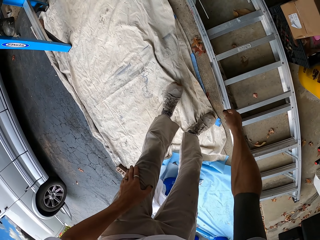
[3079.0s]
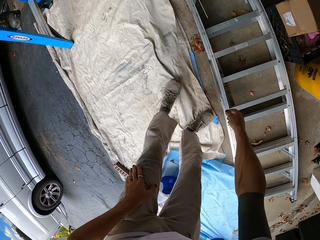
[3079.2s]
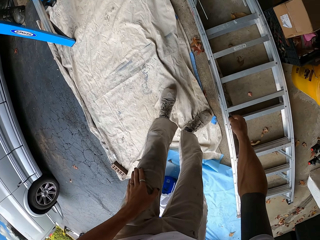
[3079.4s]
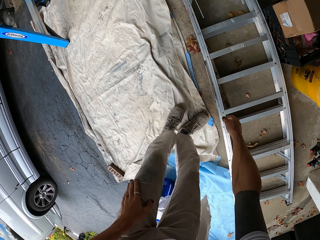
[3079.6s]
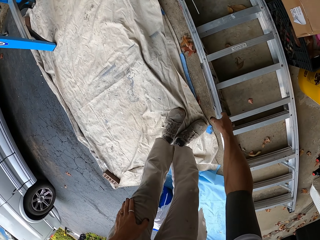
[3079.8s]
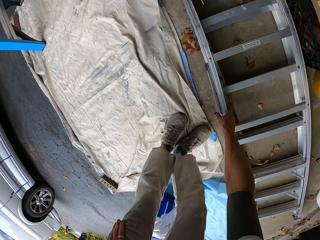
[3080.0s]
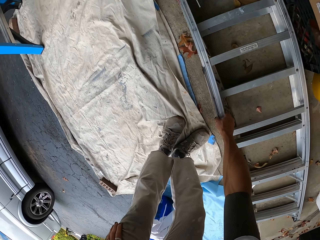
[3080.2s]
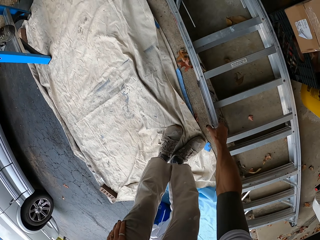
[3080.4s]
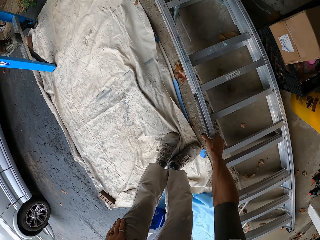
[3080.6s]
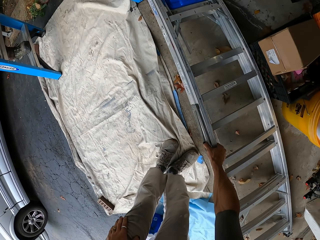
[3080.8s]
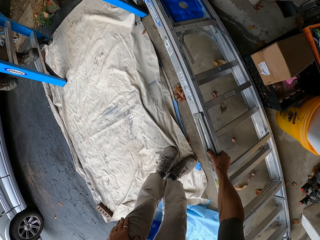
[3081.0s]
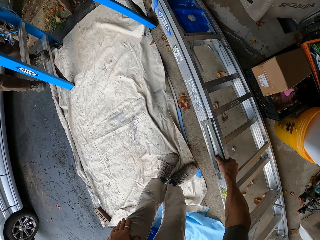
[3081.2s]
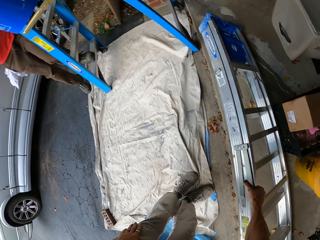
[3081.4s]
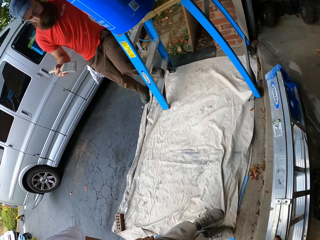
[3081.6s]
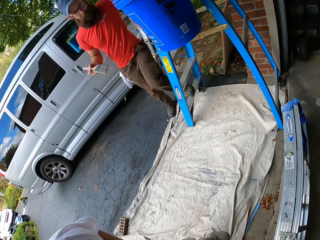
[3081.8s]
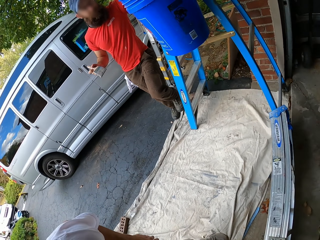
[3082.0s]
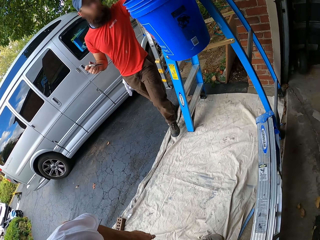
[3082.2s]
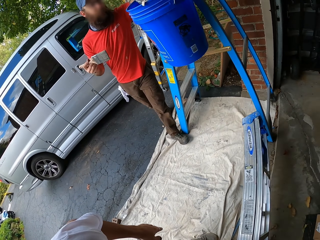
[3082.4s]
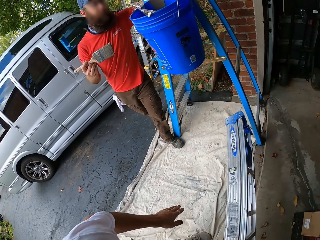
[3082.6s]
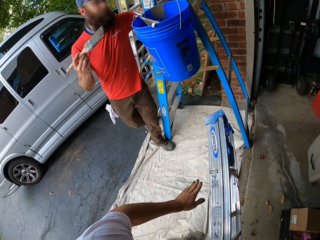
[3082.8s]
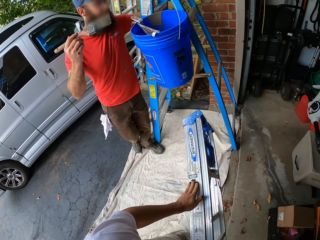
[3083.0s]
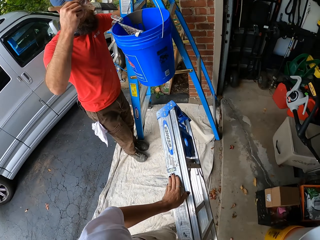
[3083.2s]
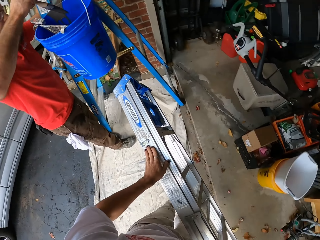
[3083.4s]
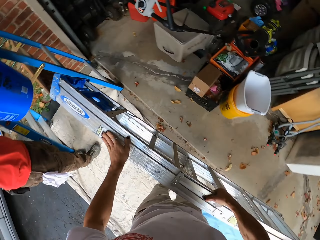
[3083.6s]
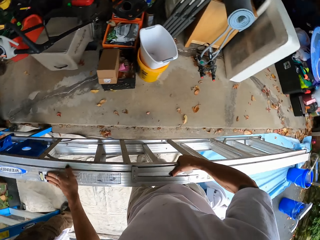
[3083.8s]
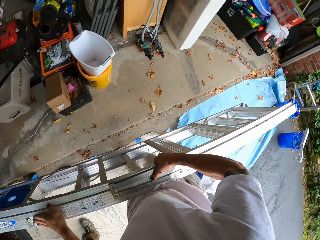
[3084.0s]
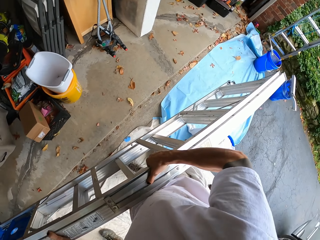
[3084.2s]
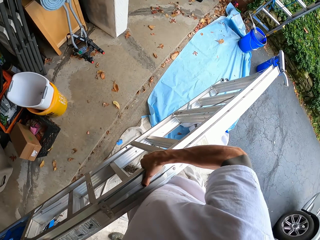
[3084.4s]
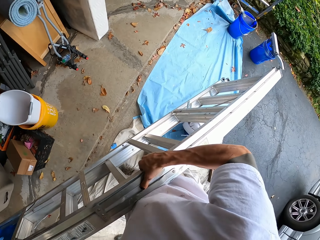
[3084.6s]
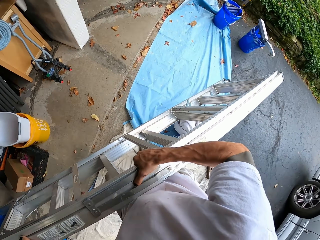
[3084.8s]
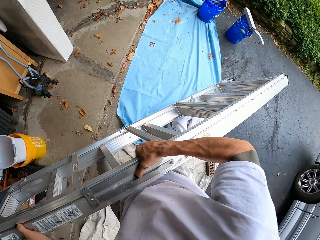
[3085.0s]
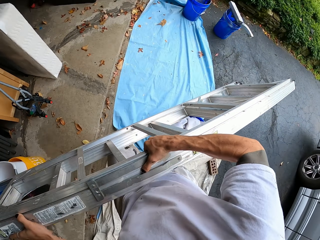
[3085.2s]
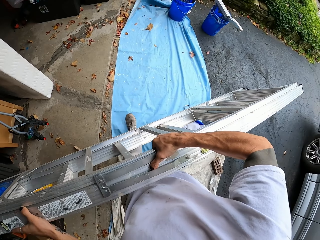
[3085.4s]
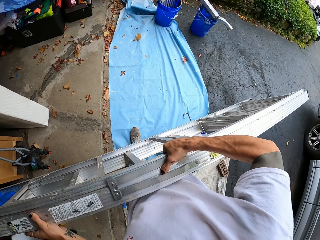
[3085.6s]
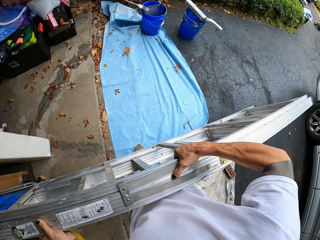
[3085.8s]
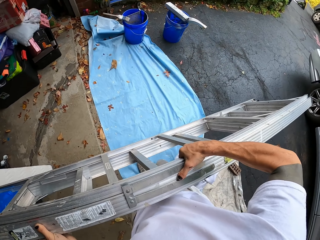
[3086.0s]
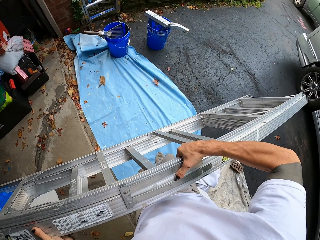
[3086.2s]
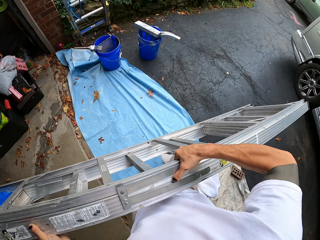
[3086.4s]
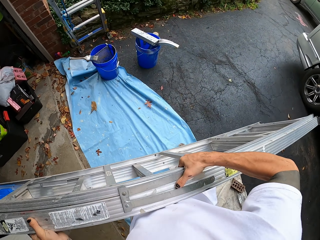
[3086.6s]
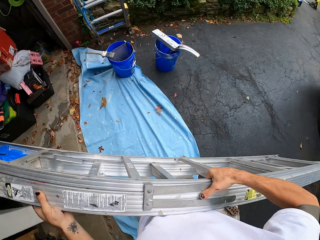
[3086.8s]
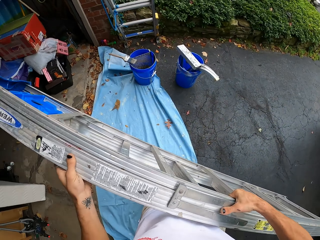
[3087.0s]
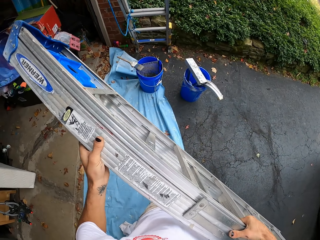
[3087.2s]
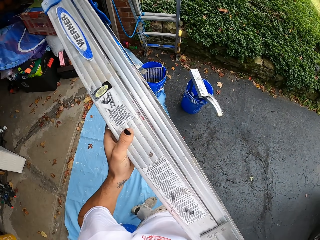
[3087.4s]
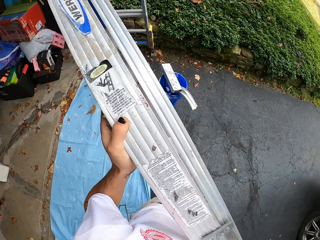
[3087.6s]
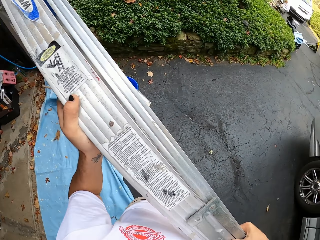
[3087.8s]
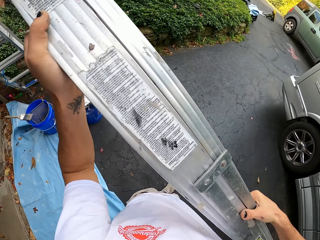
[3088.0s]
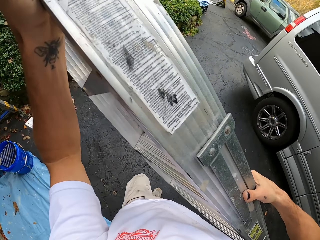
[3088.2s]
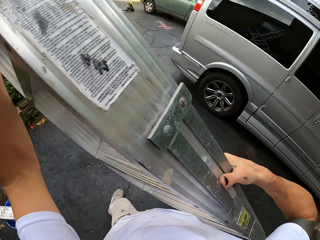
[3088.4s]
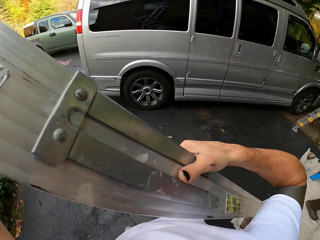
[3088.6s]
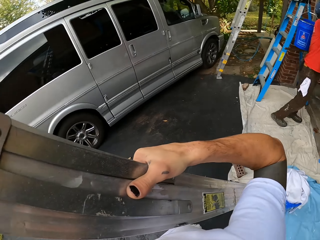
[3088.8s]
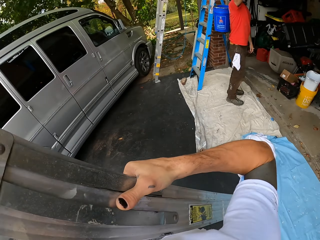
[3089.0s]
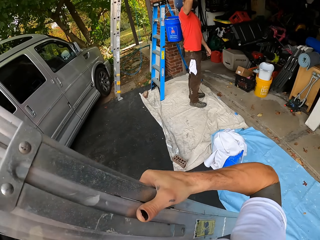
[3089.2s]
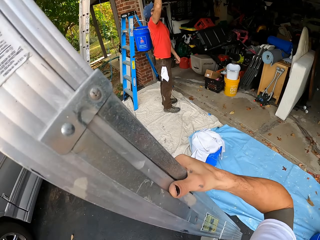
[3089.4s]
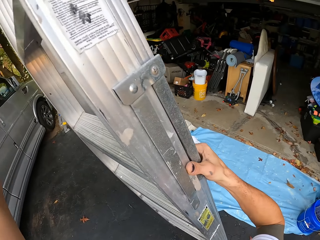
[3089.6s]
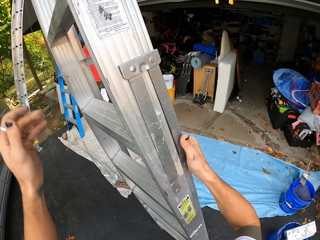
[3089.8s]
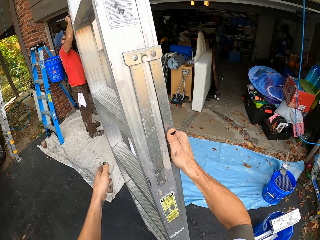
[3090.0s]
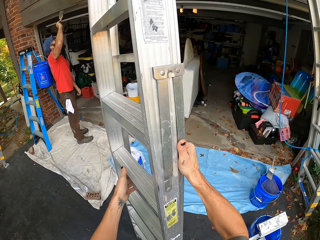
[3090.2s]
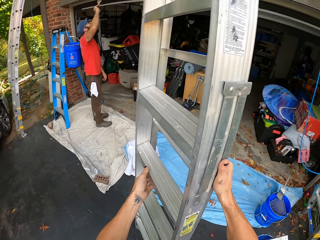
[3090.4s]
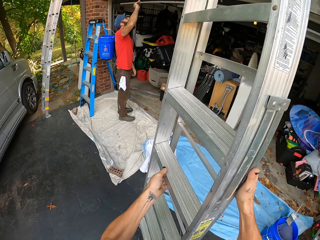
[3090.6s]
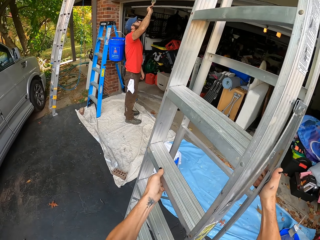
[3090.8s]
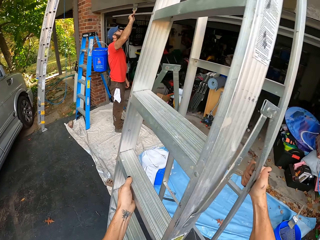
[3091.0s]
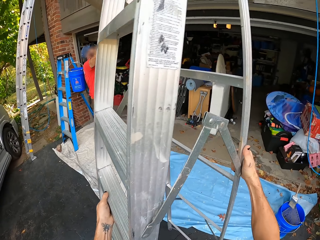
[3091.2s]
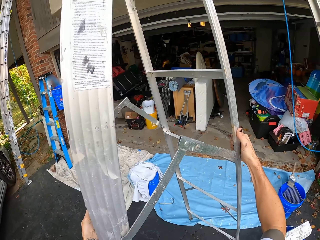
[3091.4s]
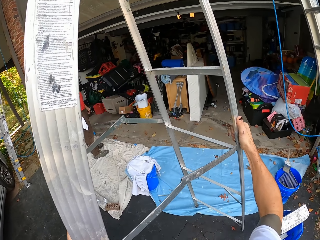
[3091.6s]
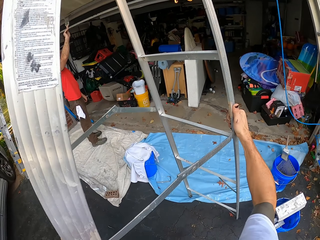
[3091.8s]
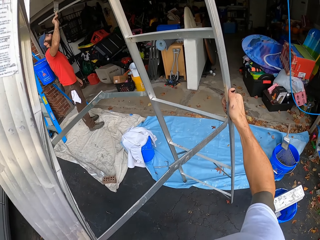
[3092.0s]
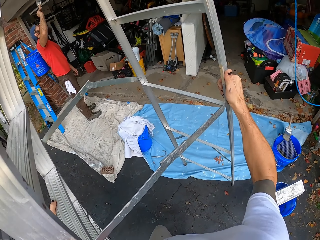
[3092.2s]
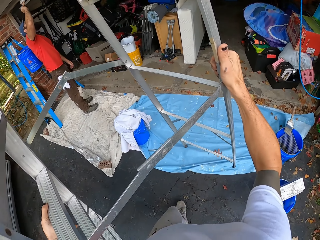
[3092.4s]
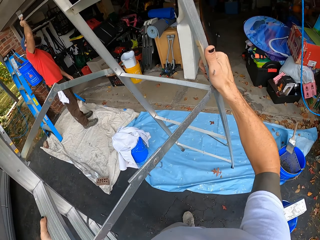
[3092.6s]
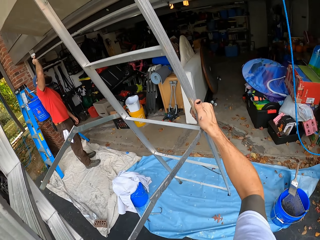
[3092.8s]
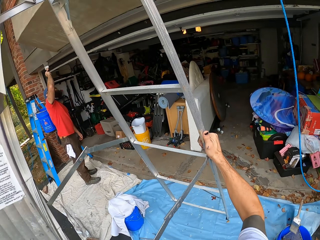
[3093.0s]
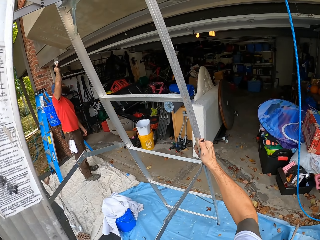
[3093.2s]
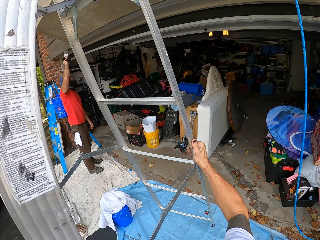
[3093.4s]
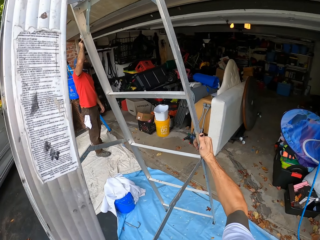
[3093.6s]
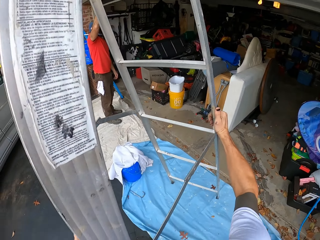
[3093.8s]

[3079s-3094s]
The camera wearer picks up the ladder from the floor. A man appears. The camera wearer holds the ladder with both hands. He lifts the ladder, walks around the area and places the ladder on the ground. The man paints the wall. The camera wearer adjusts the ladder with his hands.

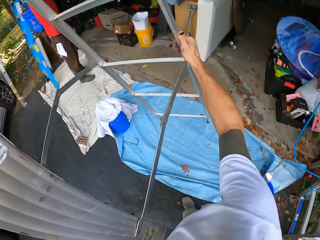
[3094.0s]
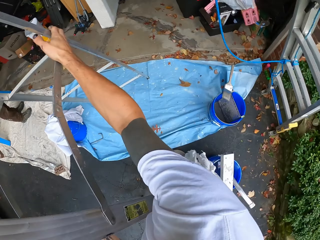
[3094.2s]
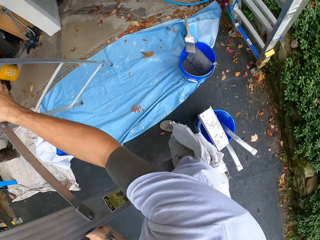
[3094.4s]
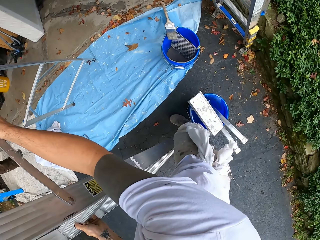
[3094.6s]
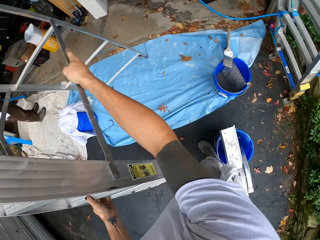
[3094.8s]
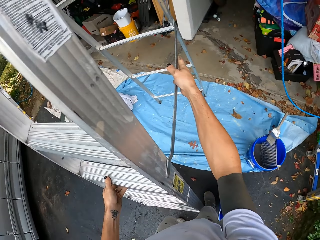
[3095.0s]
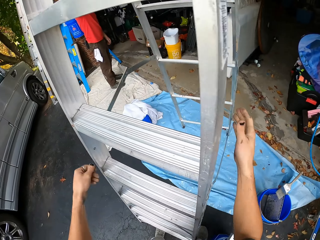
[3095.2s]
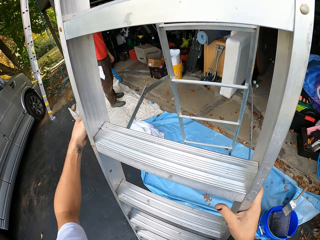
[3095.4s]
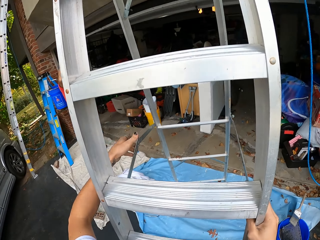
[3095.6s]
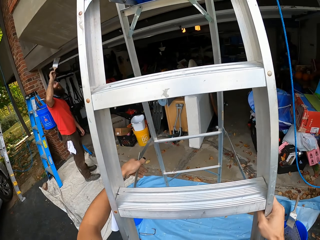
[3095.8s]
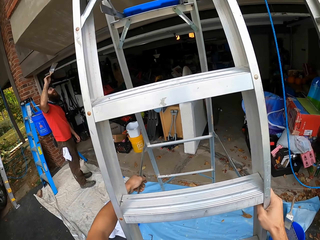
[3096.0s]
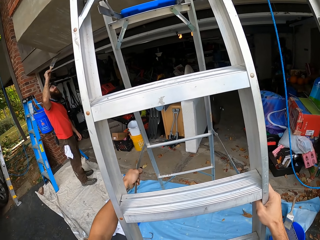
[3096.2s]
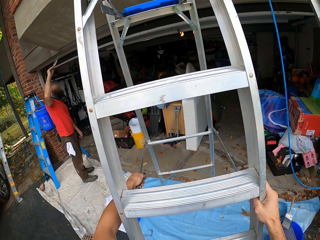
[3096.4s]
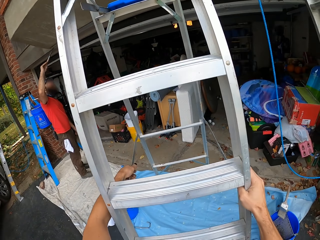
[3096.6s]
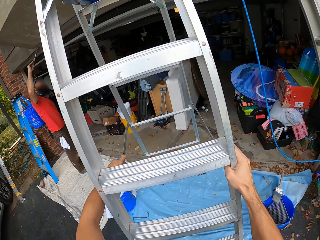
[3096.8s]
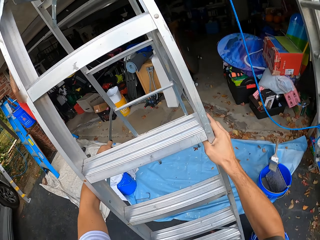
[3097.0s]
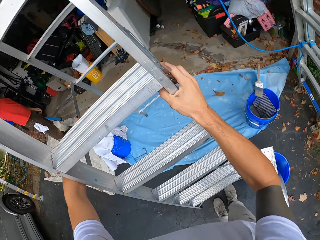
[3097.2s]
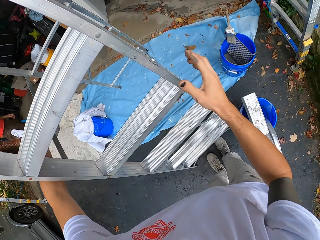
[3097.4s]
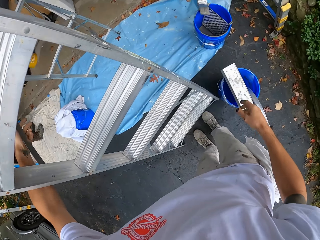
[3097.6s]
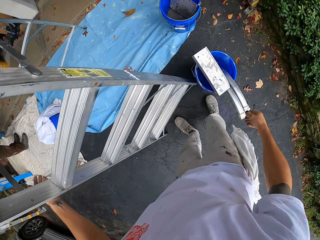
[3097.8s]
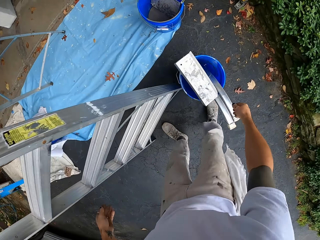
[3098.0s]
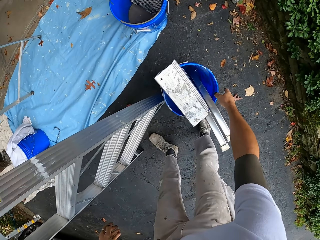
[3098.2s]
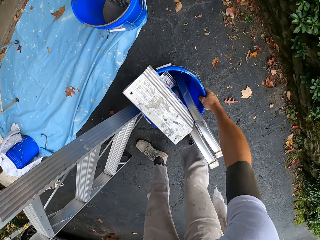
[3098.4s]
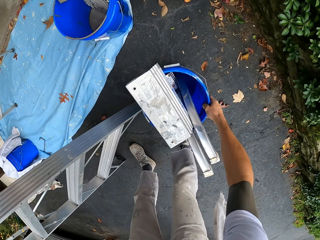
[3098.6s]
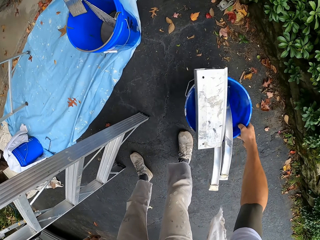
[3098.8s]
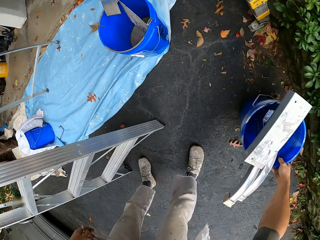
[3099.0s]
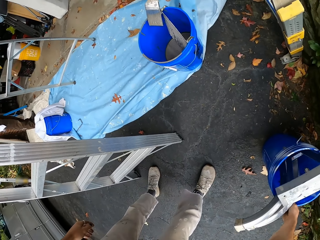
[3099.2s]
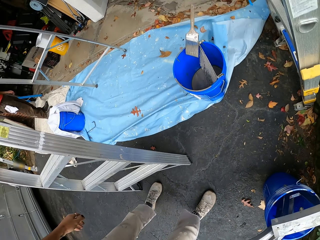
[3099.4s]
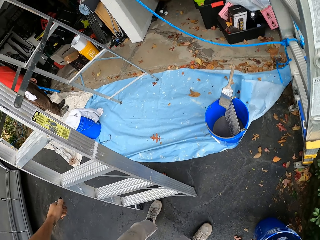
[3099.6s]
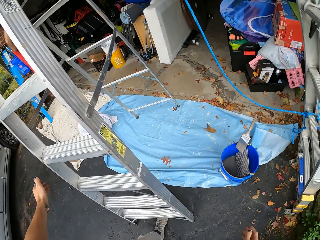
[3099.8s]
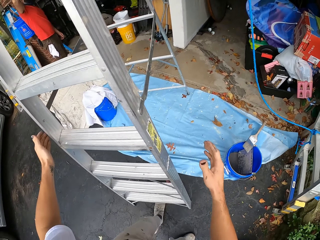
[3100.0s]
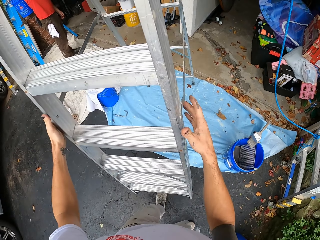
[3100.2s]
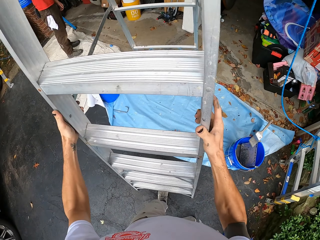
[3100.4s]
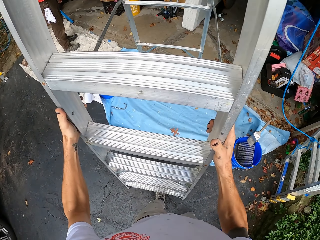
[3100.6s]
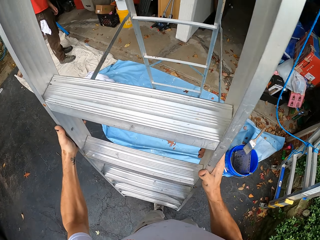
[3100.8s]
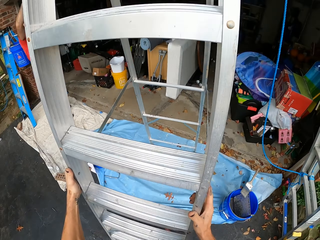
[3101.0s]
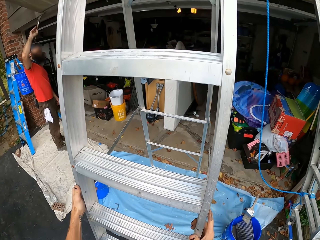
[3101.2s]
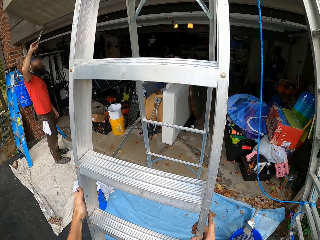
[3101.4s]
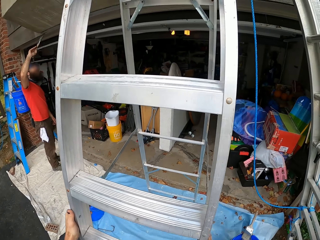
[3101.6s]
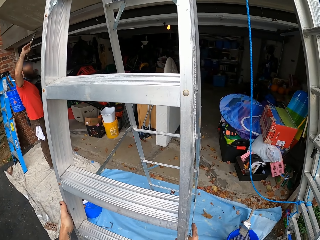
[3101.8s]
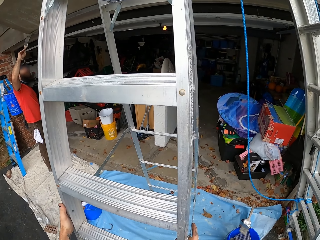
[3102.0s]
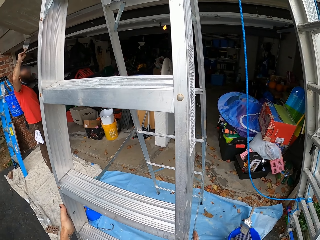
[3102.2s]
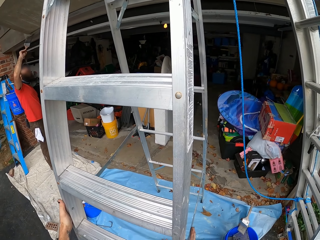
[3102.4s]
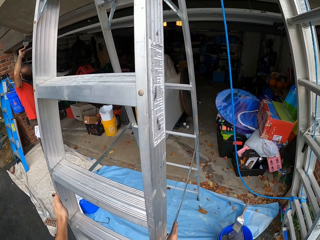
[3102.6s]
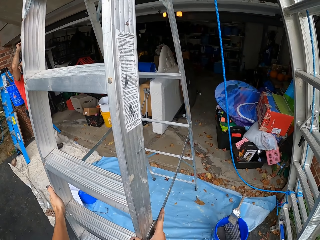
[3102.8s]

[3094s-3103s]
The camera wearer moves the bucket aside. He moves the ladder and adjusts the ladder with his hands.
